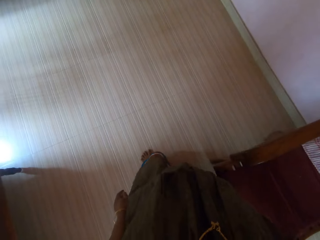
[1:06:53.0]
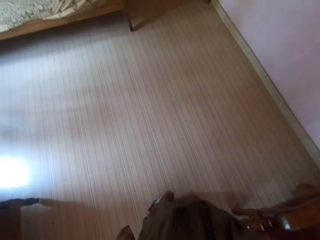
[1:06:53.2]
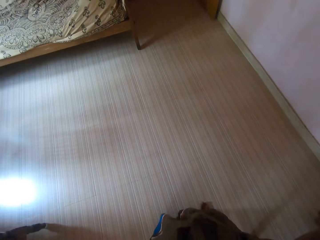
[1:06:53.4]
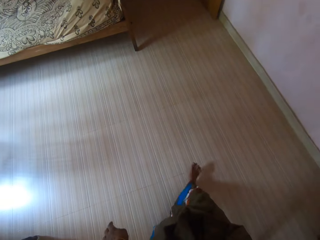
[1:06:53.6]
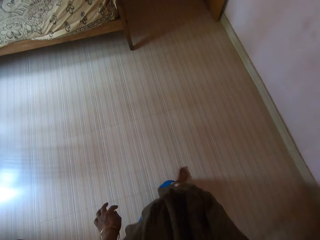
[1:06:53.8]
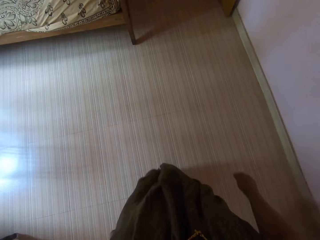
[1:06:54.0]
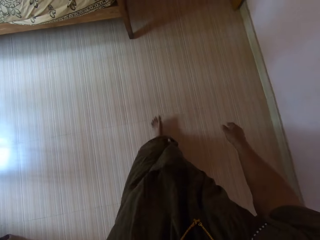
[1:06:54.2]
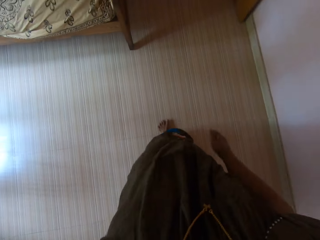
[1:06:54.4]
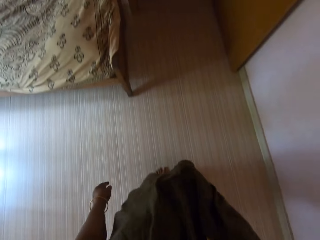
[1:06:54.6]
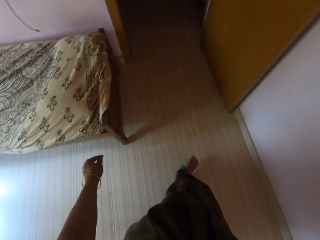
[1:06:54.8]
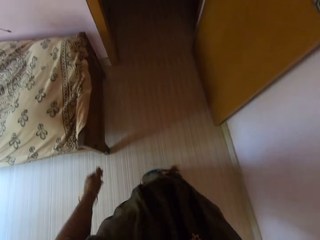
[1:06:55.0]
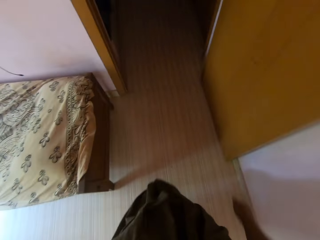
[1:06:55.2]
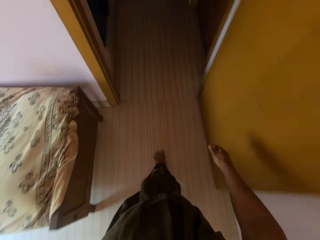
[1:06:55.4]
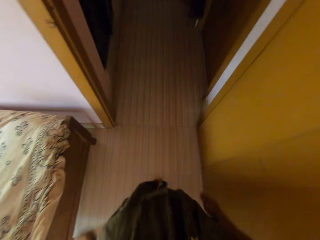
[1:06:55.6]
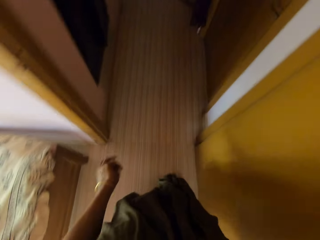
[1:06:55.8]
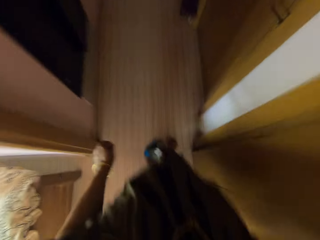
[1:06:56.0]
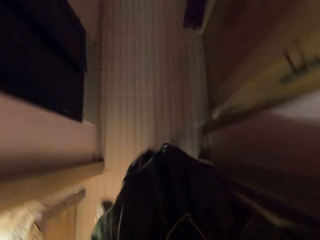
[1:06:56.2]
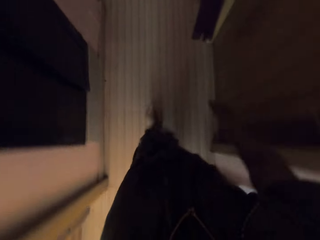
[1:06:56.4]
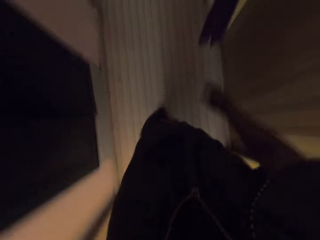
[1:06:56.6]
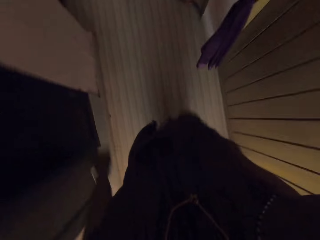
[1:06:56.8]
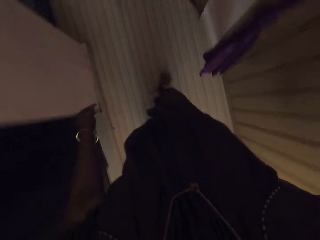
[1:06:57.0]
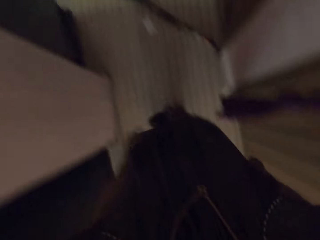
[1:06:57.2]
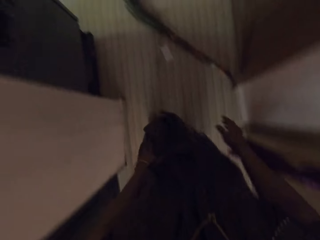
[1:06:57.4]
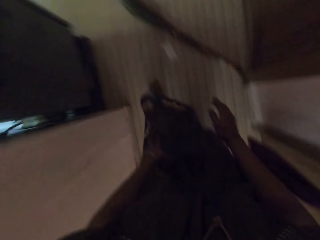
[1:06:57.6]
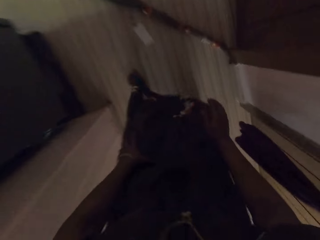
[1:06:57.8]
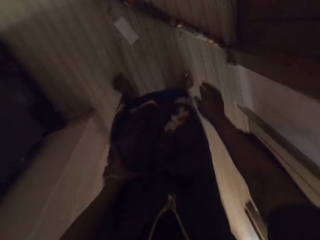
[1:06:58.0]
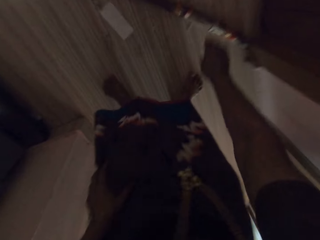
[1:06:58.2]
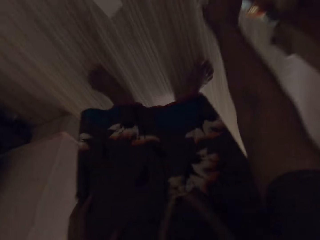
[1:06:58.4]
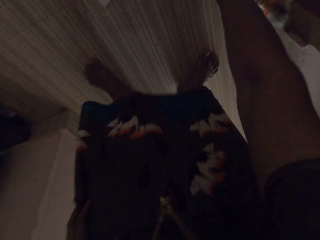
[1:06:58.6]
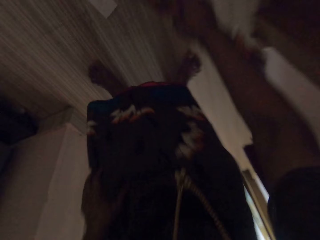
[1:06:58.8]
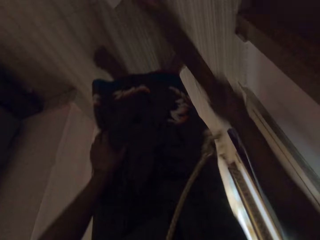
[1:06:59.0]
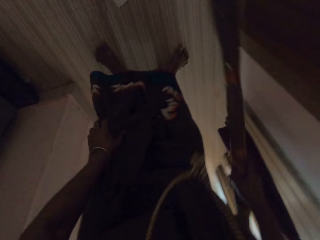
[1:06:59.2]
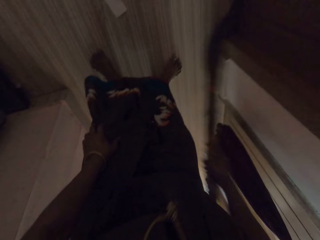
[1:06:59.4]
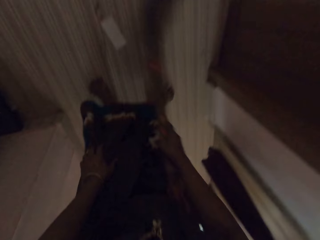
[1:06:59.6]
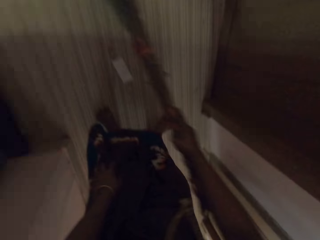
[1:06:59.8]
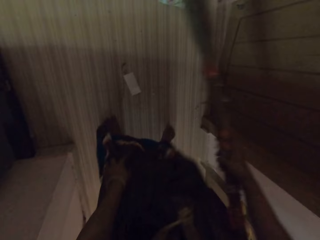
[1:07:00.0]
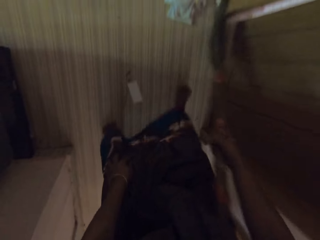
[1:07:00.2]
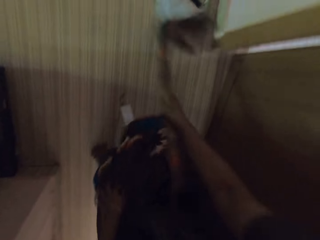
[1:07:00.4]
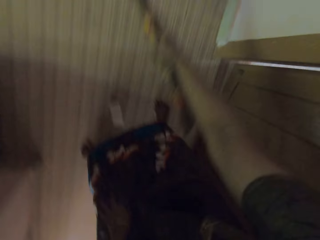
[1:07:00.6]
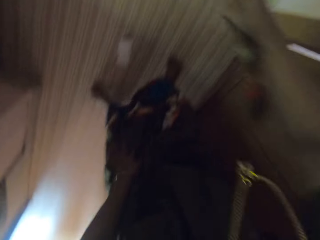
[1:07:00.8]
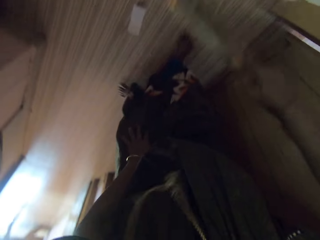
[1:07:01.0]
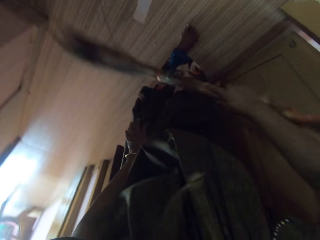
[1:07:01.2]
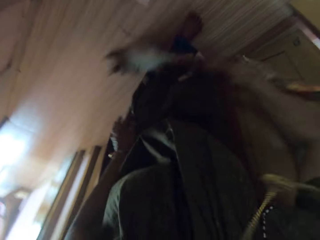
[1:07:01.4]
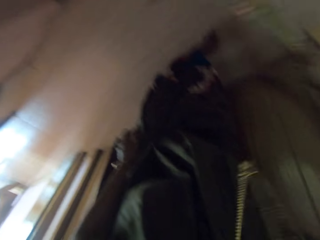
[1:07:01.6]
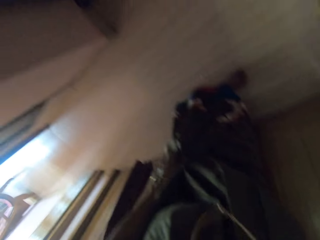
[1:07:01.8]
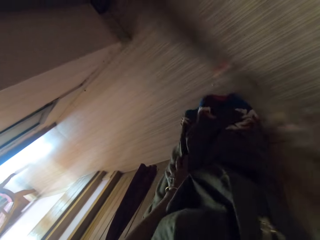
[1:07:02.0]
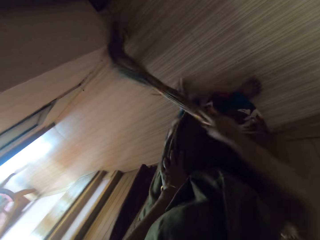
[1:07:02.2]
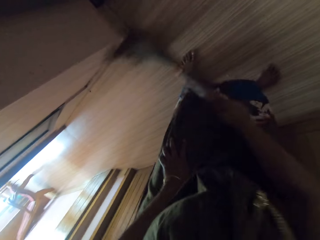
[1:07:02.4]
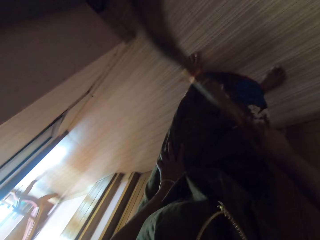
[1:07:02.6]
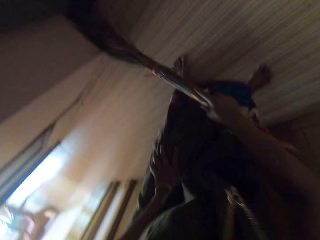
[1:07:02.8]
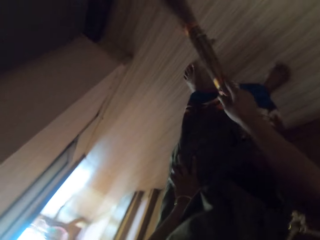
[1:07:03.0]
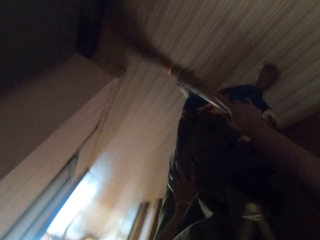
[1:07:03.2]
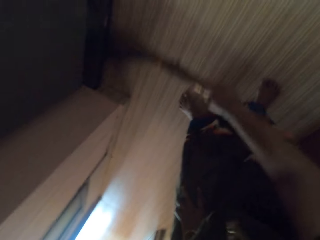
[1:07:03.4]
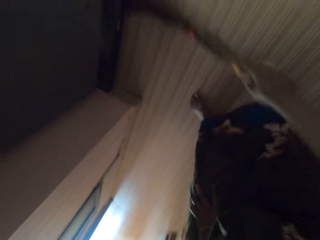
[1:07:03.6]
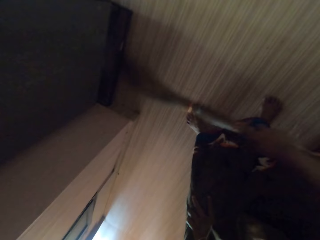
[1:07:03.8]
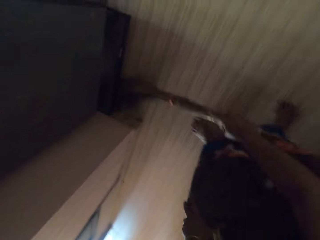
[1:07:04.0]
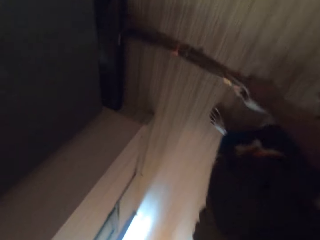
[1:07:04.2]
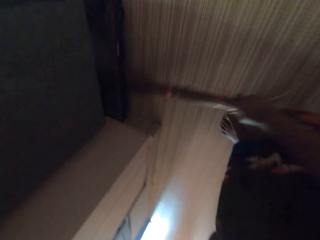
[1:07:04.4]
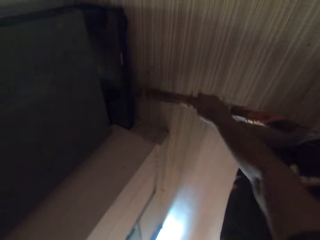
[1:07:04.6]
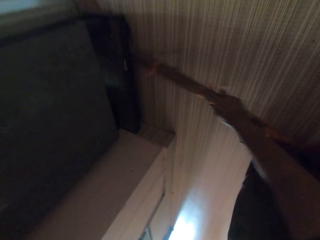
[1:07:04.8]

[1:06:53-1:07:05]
The camera wearer picks up the broom from the floor with her right hand. She sweeps the floor with the broom.

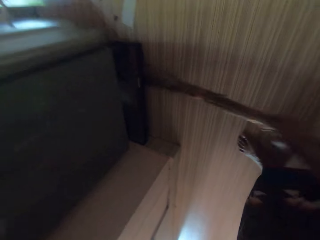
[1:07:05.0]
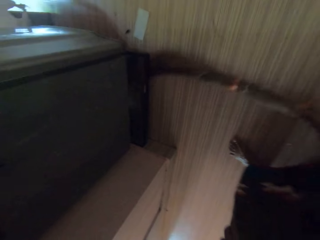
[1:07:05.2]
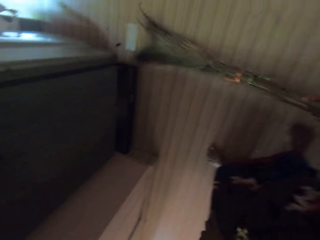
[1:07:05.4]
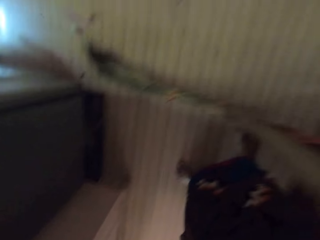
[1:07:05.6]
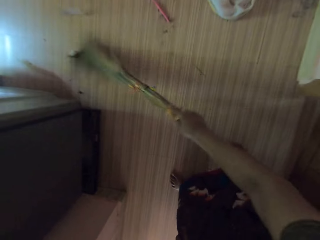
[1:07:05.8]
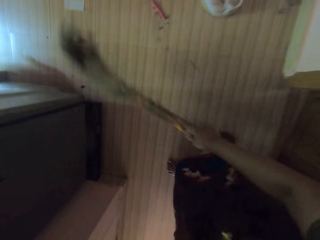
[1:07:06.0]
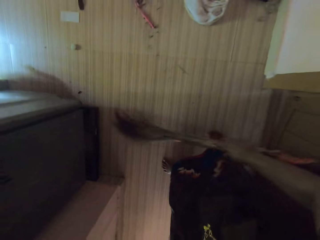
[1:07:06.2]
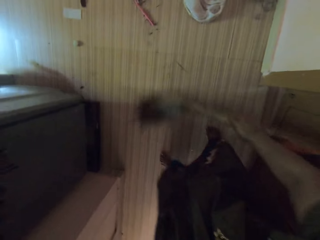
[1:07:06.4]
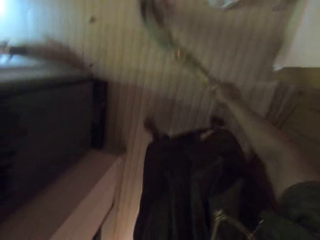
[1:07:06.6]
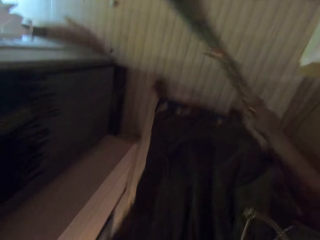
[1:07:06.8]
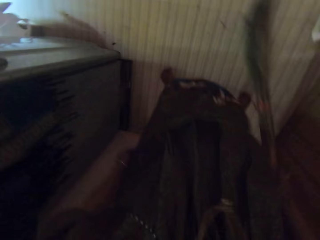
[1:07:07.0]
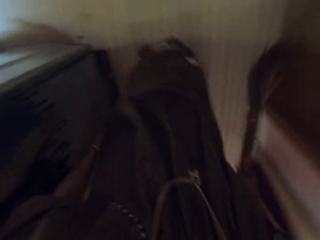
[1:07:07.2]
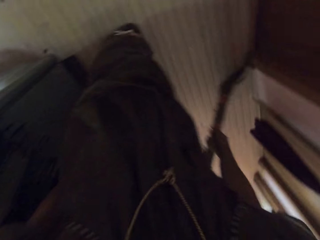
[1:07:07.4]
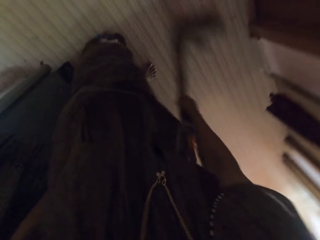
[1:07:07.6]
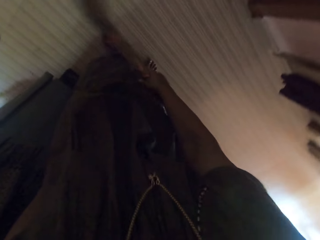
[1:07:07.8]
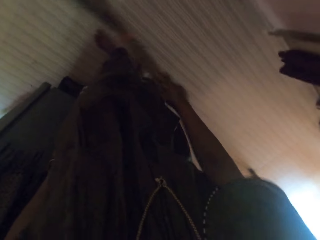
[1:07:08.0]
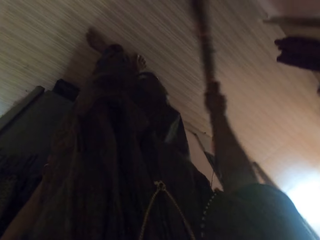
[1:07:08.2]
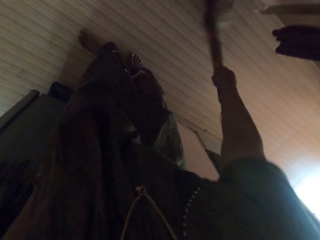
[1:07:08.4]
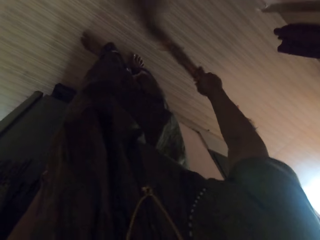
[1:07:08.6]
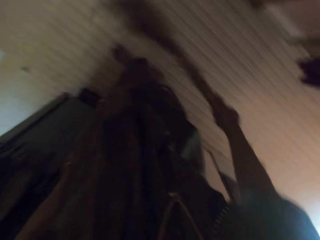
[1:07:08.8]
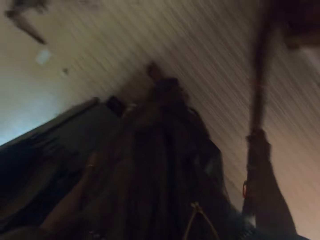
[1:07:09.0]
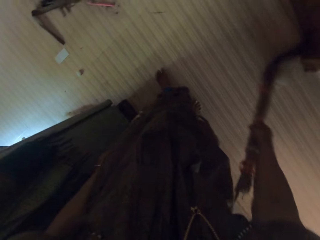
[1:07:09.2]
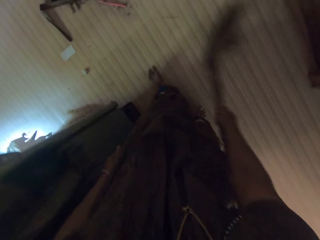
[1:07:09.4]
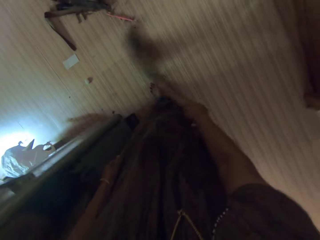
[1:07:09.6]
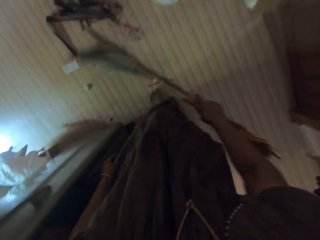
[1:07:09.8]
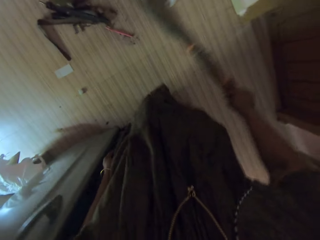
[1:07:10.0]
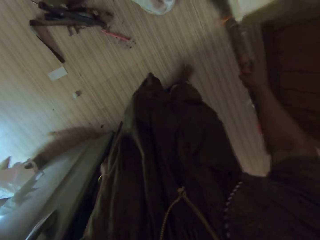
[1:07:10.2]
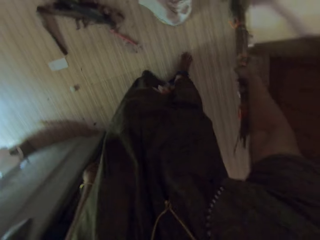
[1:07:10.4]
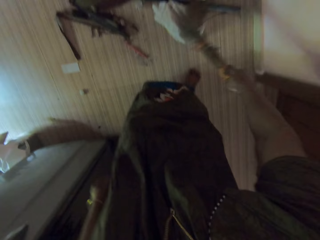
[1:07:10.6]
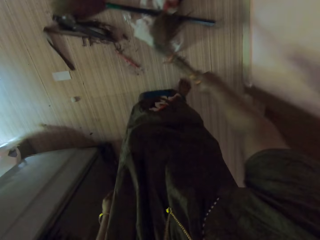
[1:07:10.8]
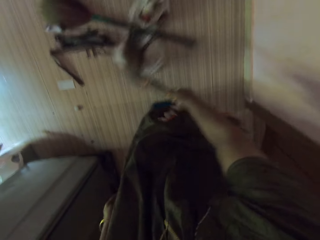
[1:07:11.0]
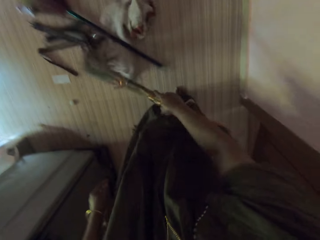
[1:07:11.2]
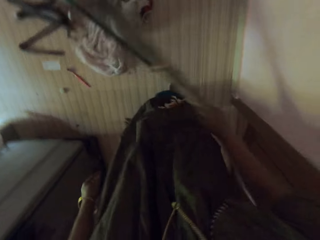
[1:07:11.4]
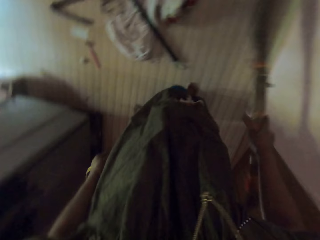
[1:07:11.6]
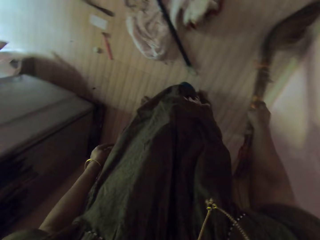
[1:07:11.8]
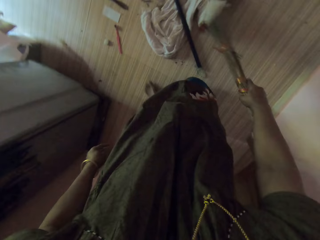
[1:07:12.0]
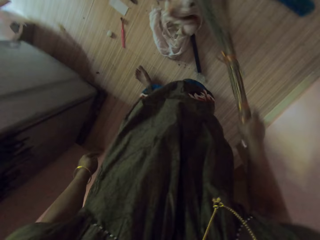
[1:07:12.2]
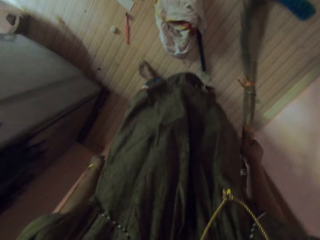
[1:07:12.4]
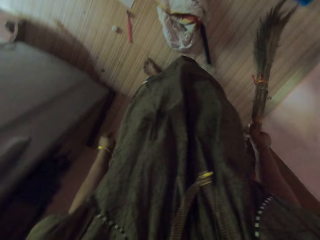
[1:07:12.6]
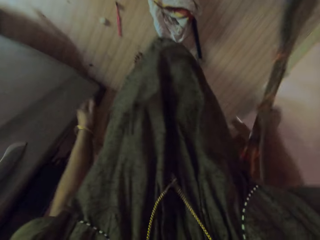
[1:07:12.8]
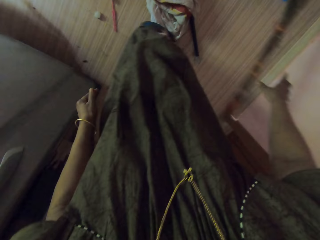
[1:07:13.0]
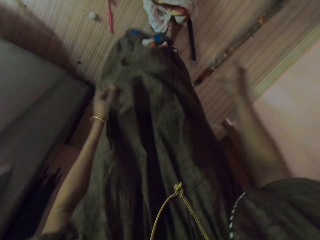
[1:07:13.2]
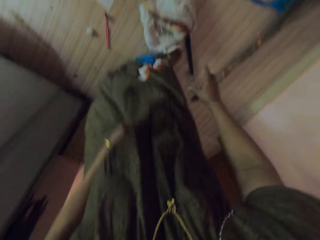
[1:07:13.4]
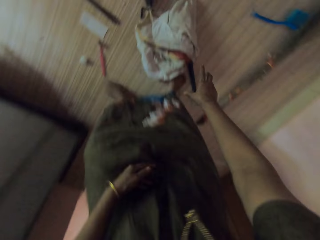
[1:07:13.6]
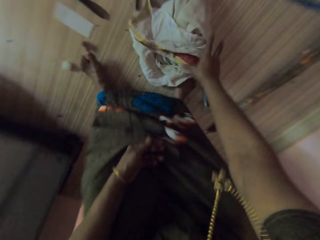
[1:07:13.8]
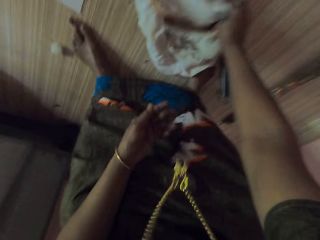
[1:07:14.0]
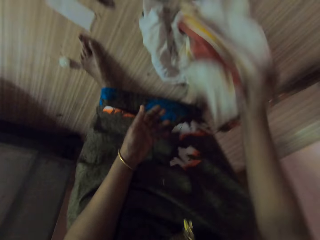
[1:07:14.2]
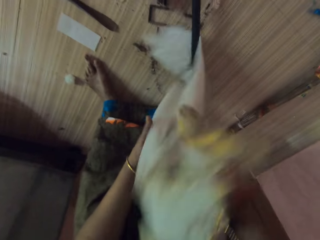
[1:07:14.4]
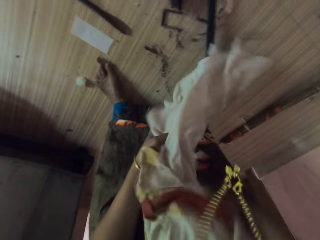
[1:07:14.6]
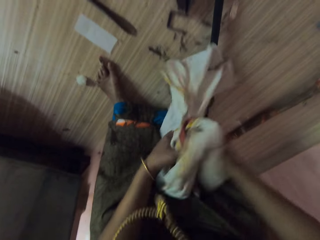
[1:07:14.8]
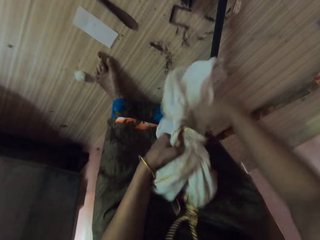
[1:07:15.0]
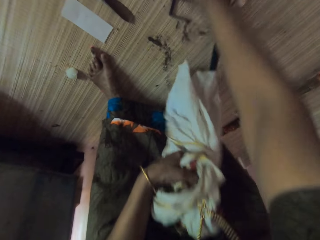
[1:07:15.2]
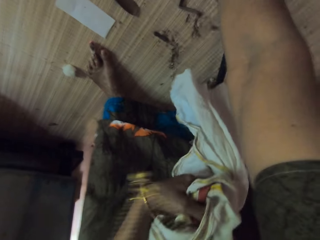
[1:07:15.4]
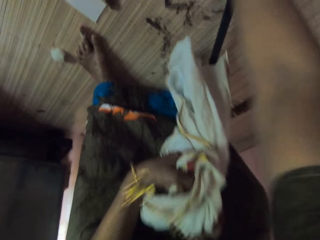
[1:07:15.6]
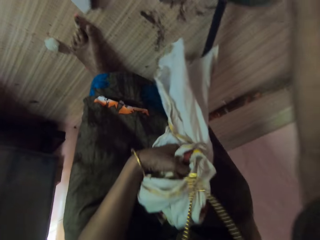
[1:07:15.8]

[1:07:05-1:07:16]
The camera wearer drops the broom on the floor. She picks up a piece of cloth on the floor with her right hand. She passes the cloth from her right hand to her left hand.
